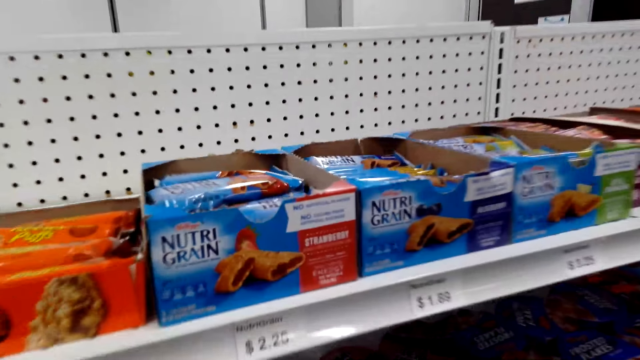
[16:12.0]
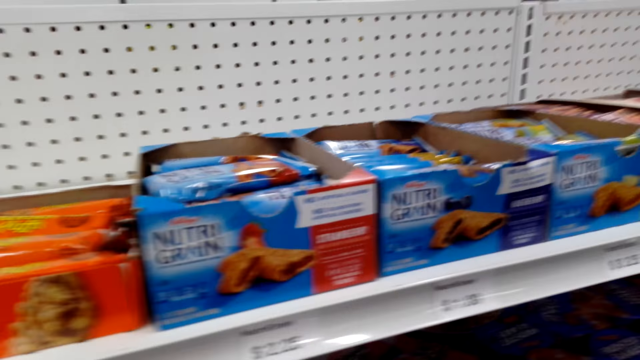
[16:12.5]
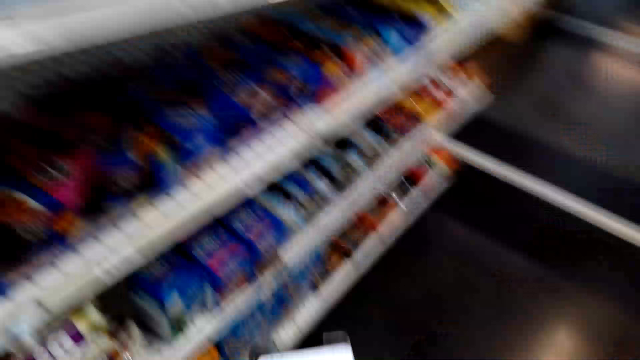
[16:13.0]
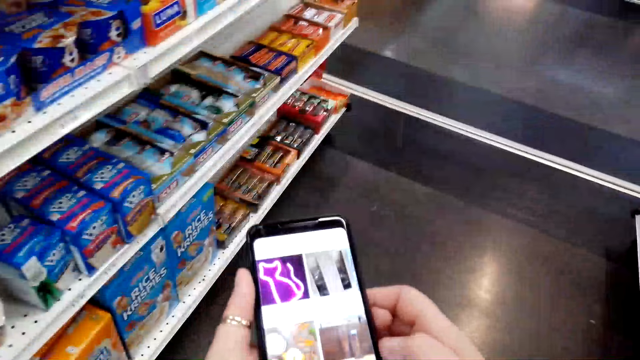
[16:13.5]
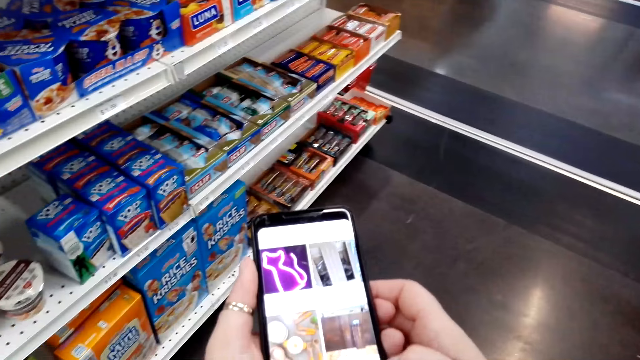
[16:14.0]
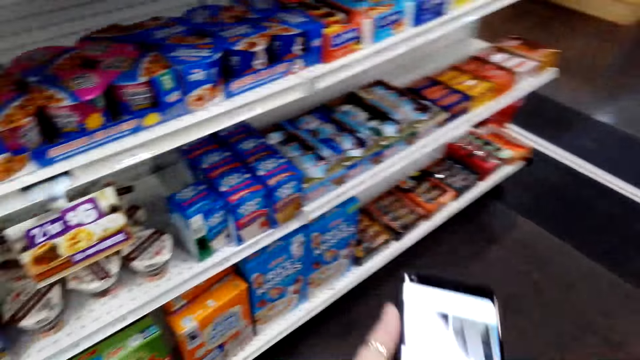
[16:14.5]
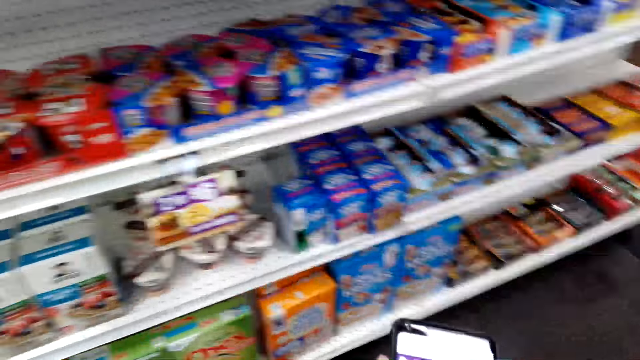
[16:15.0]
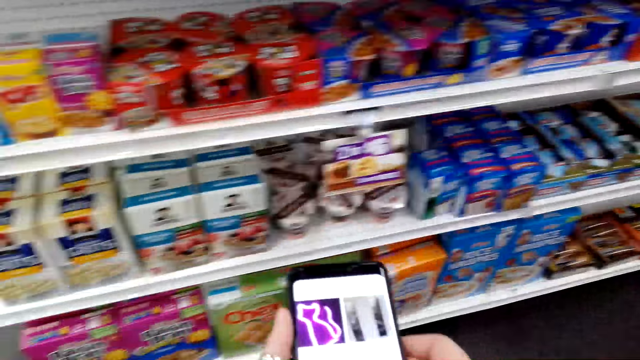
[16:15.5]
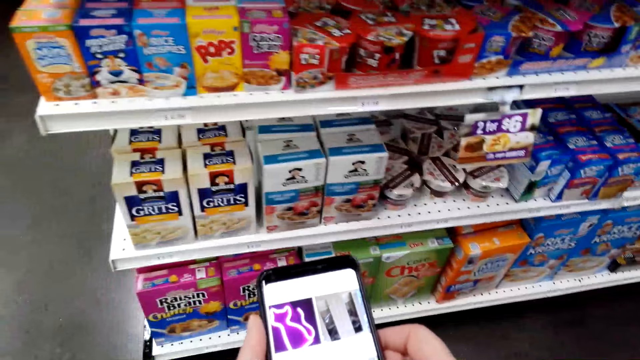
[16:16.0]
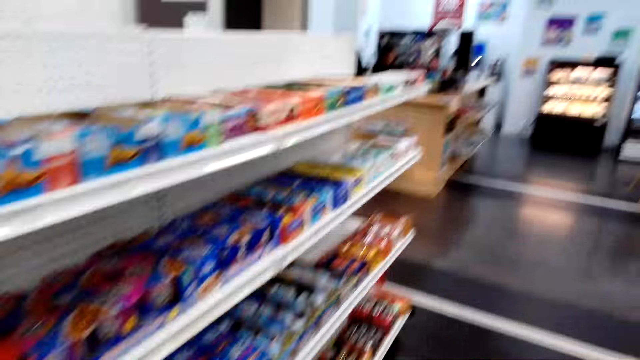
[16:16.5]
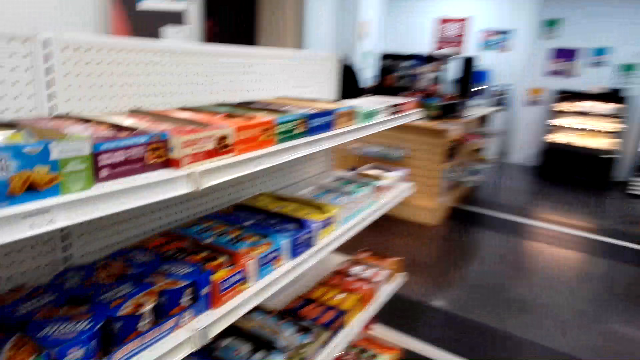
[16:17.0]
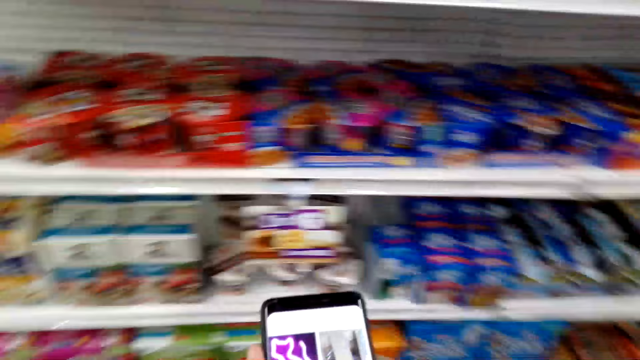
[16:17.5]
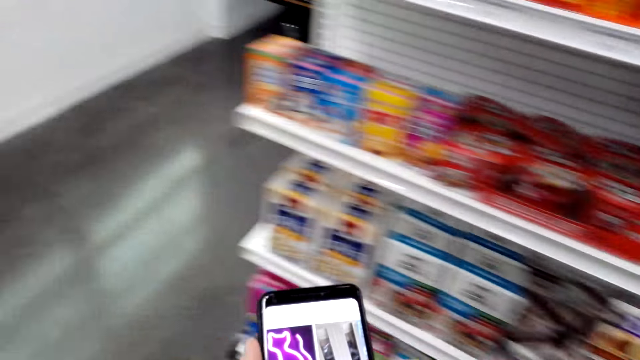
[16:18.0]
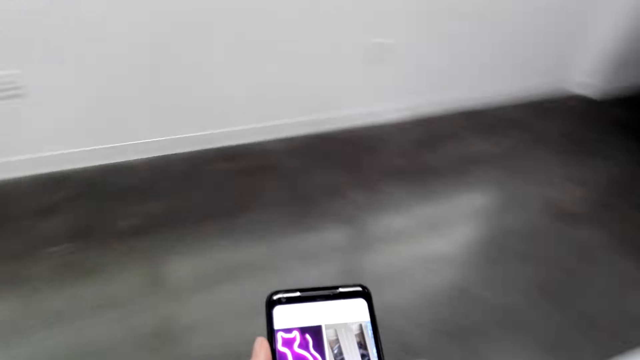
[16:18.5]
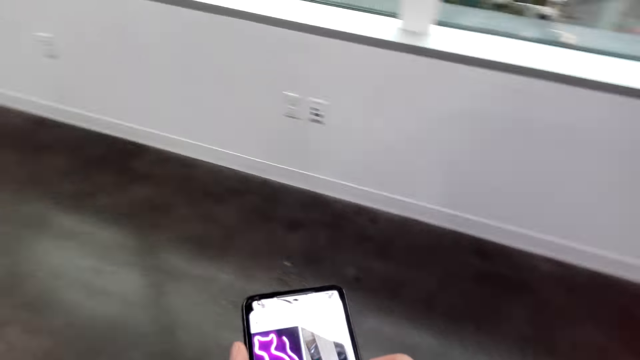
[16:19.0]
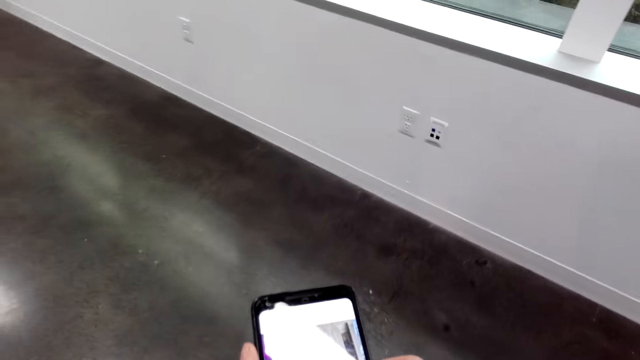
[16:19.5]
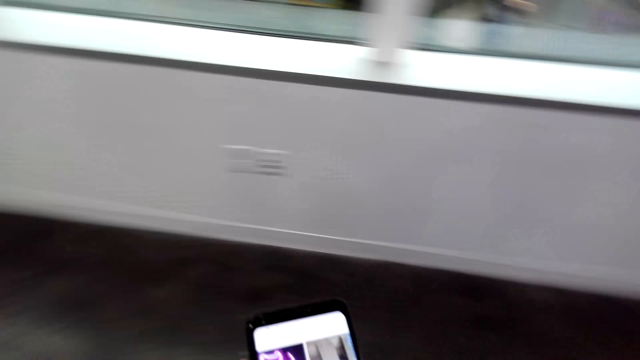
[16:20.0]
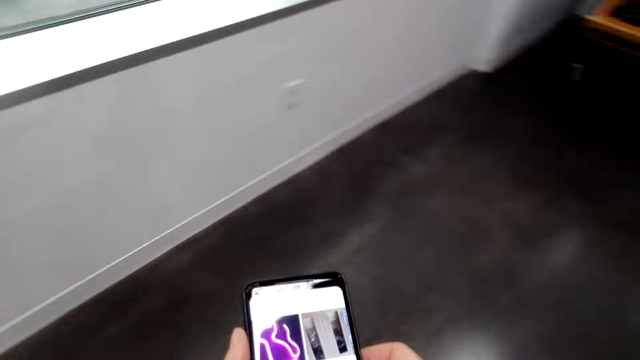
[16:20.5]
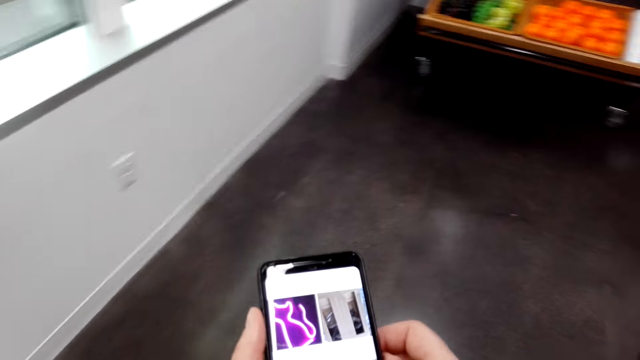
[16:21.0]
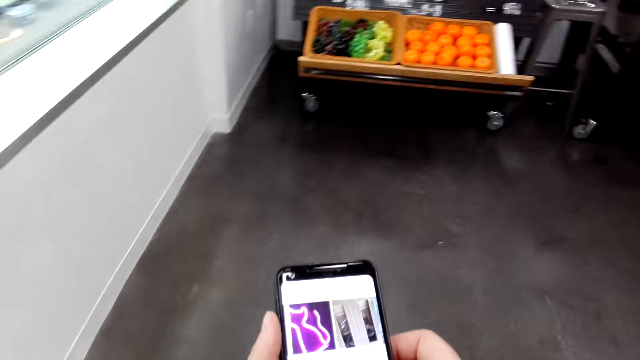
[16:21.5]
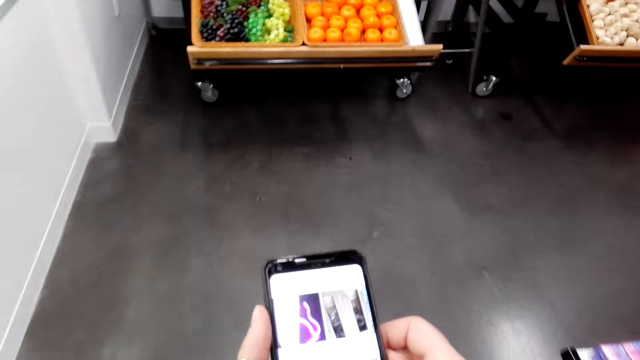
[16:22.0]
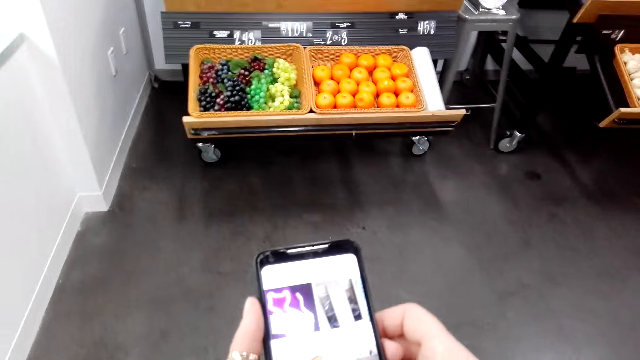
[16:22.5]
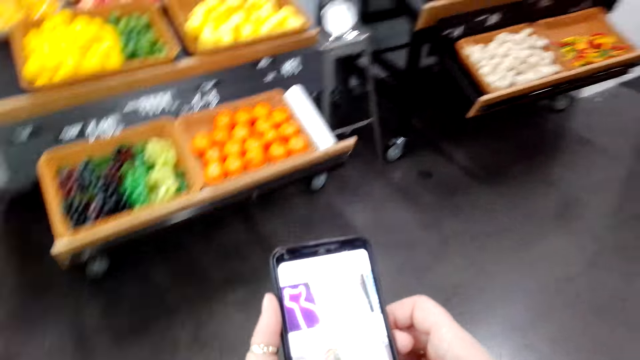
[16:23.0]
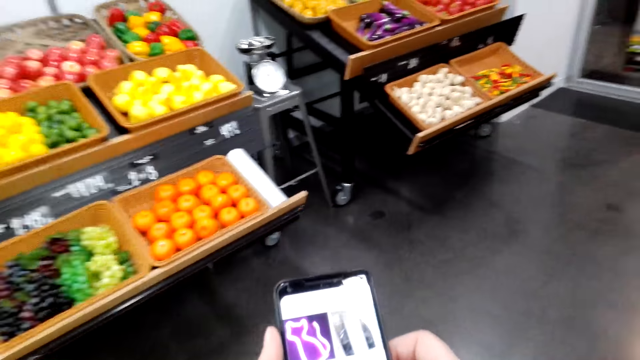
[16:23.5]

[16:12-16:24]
The camera wearer looks around. They stare on the phone. They look around. They stare on the phone. They walk in the store. They stare at the phone.

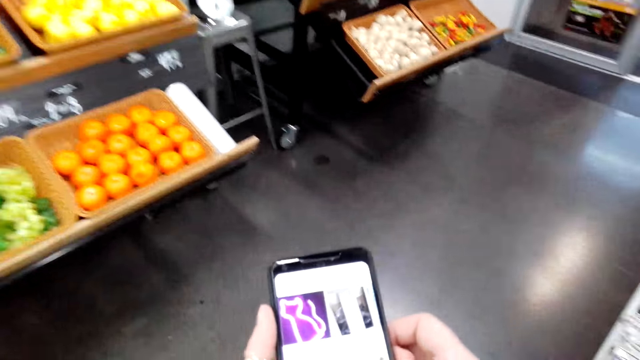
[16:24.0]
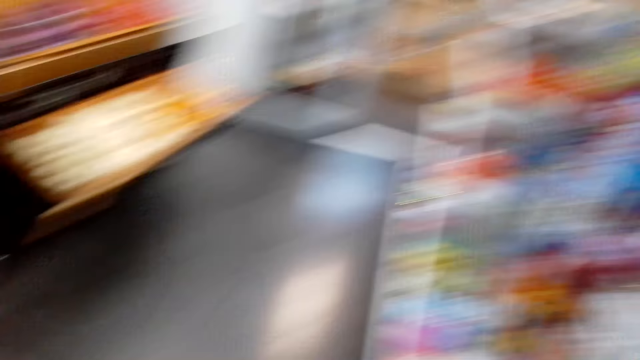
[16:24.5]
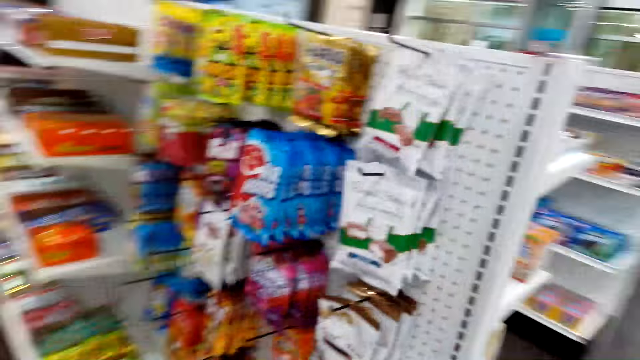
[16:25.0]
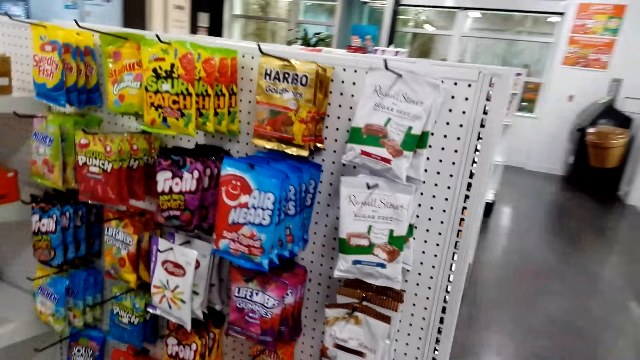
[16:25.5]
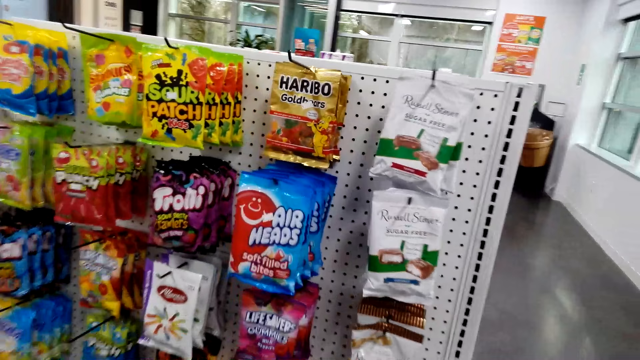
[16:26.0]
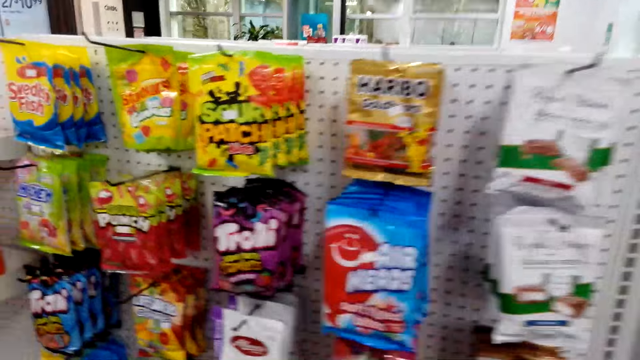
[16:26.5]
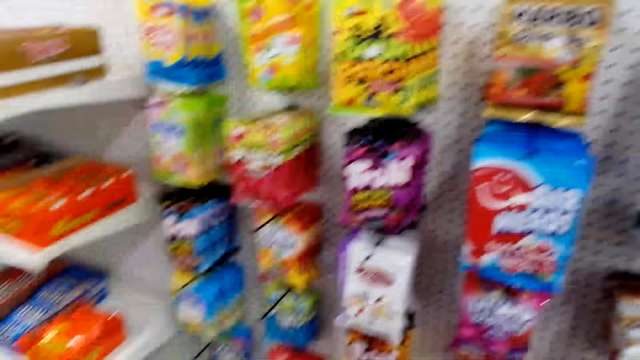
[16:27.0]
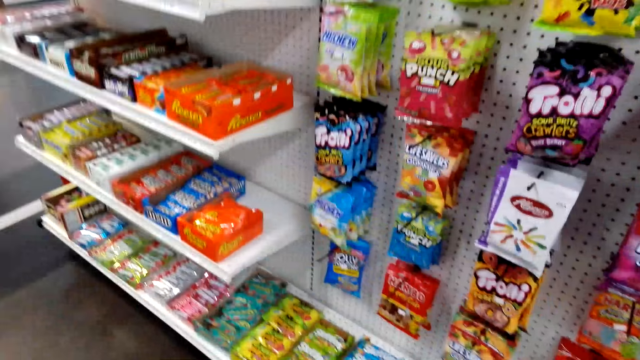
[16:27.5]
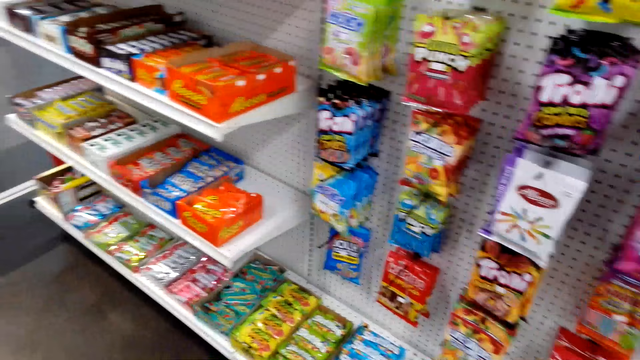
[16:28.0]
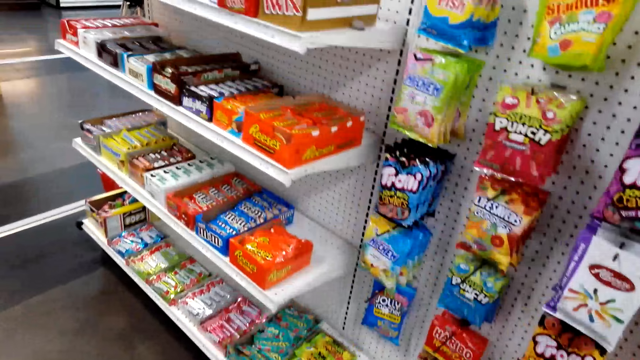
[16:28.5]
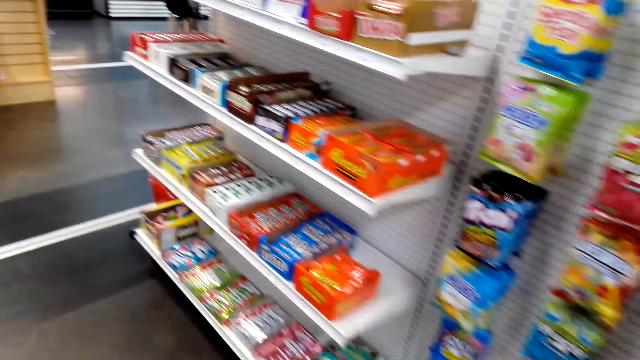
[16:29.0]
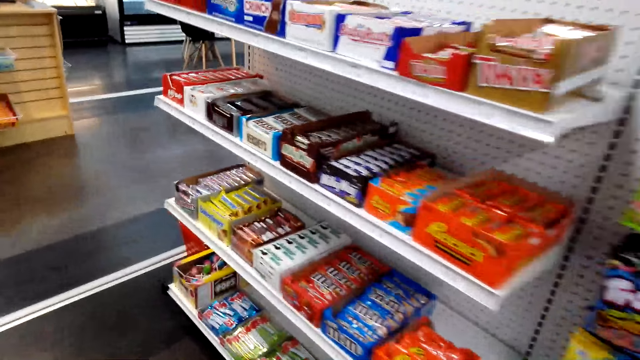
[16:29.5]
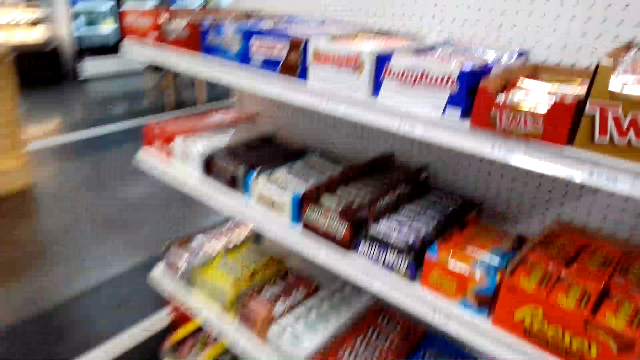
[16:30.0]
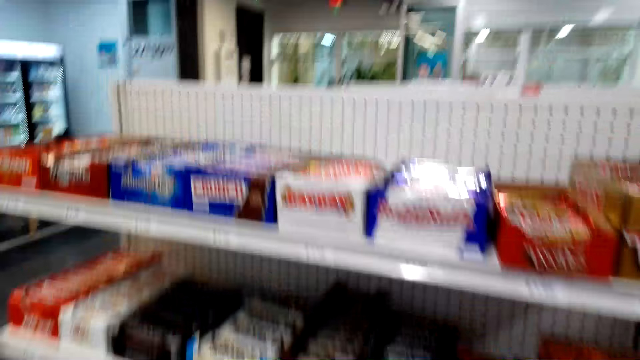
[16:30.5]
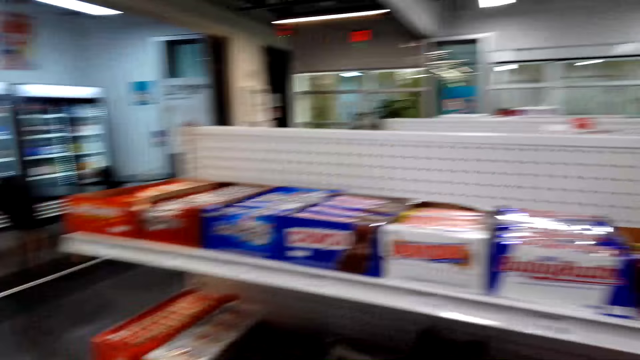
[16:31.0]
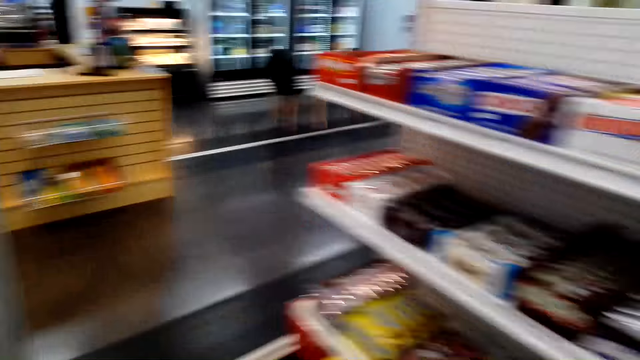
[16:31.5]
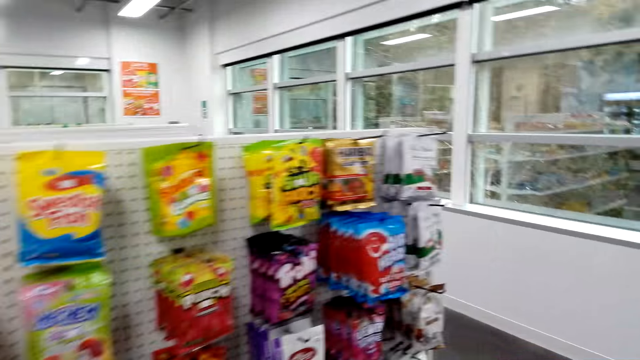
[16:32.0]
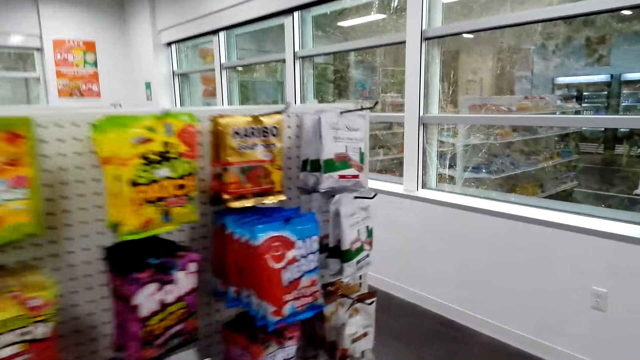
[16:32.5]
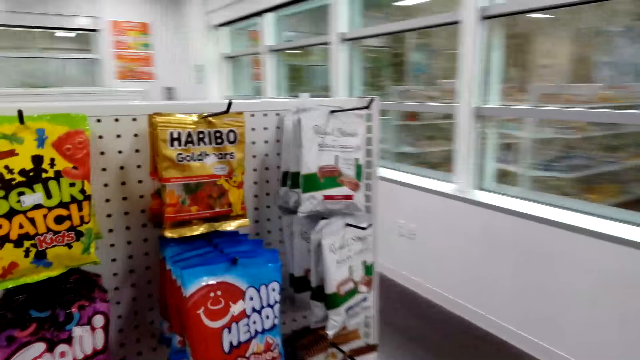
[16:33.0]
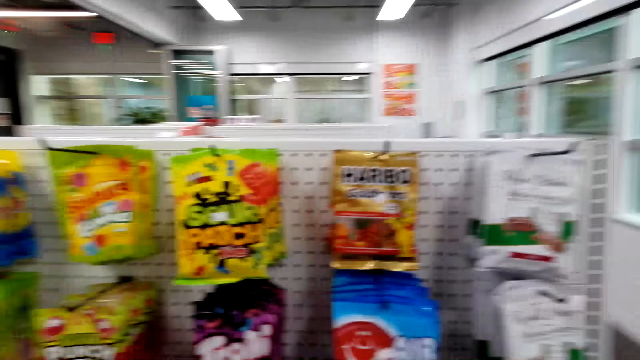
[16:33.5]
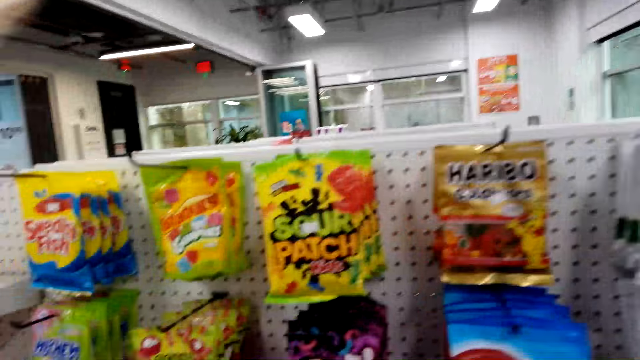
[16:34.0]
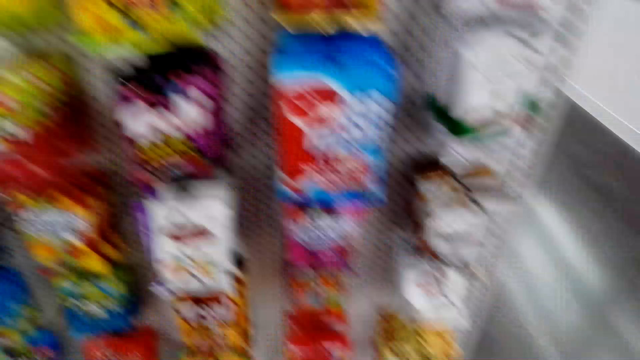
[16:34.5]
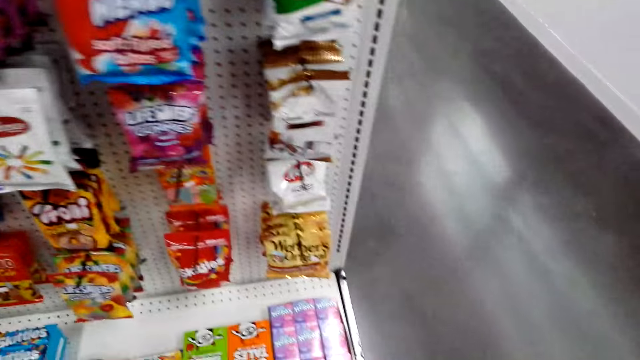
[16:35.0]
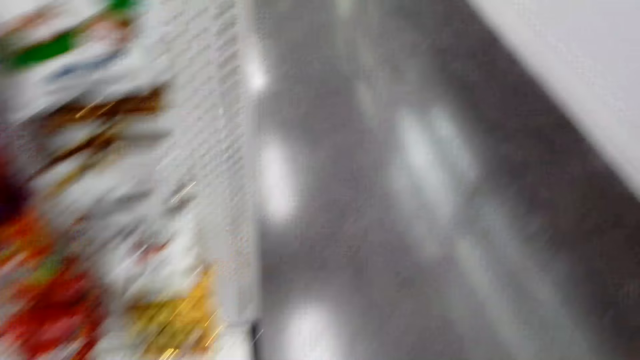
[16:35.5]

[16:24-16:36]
The camera wearer moves around.
